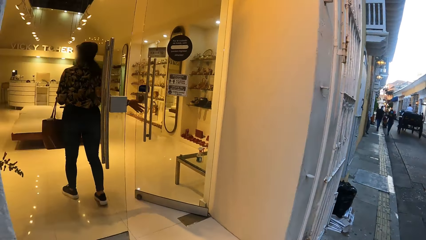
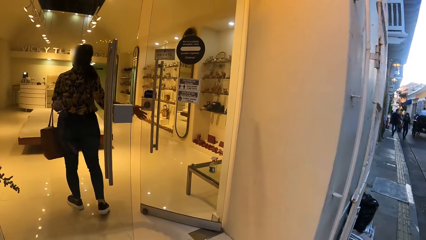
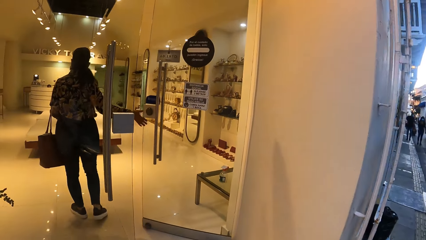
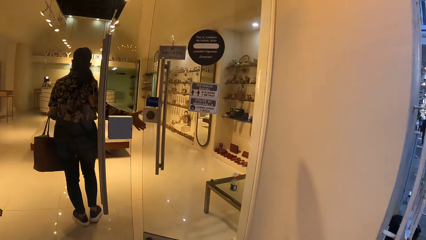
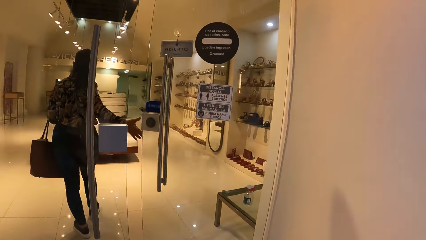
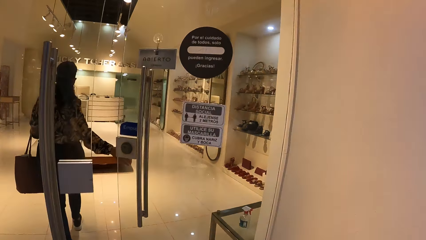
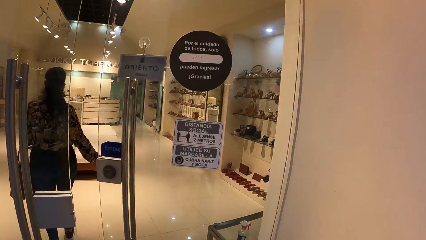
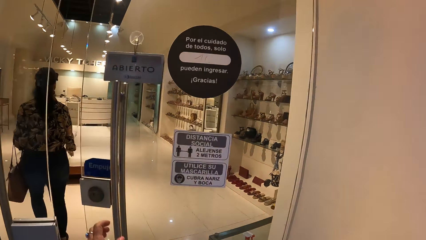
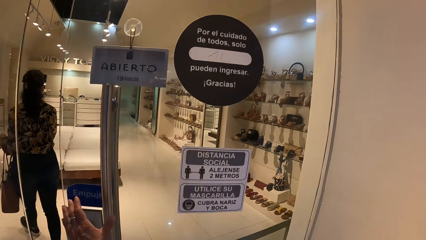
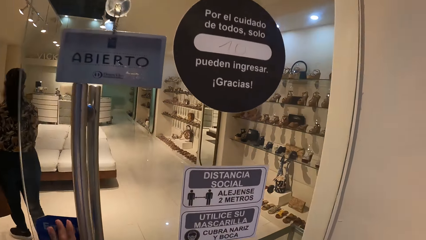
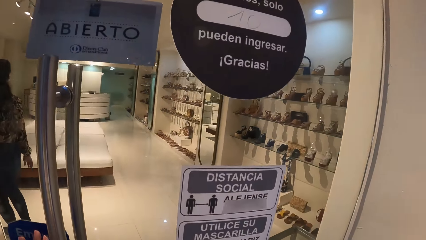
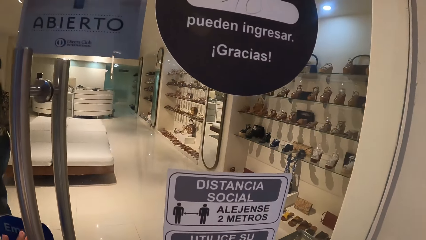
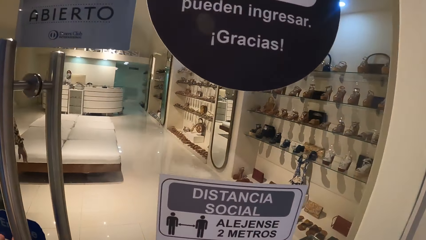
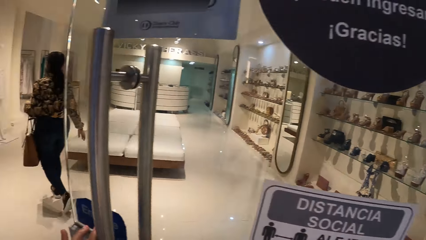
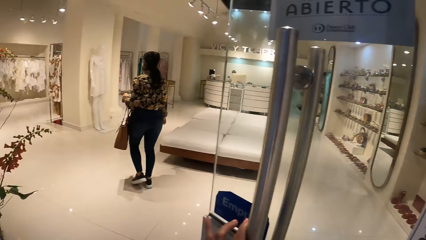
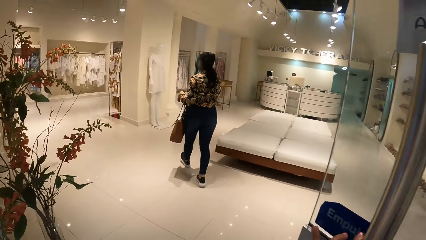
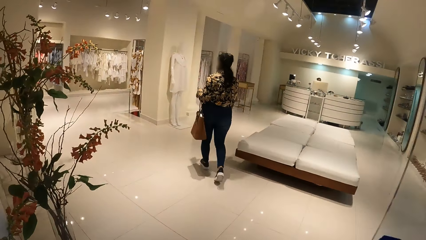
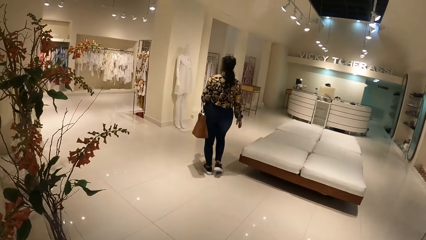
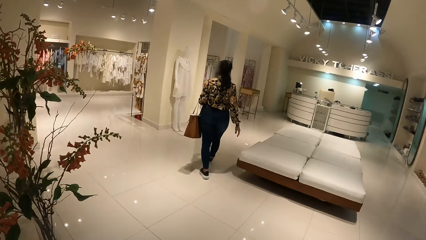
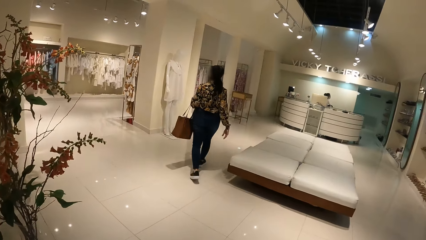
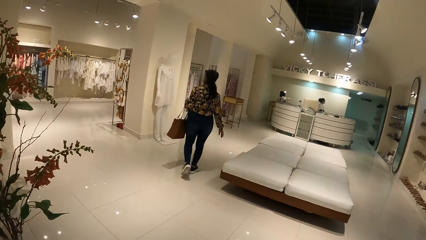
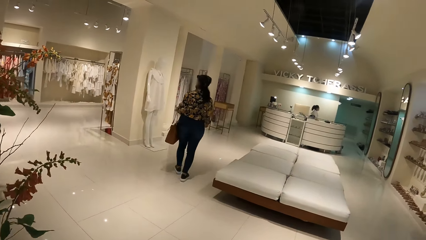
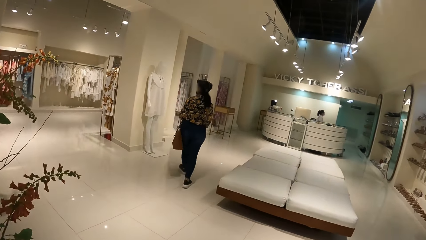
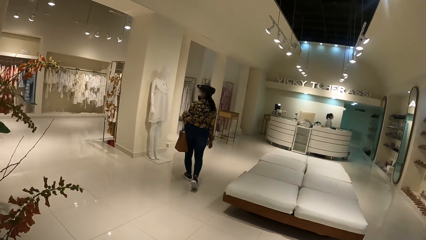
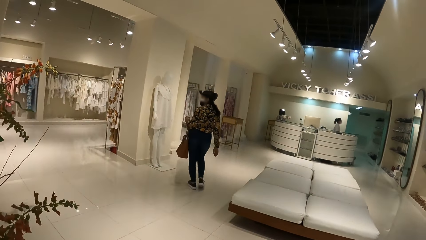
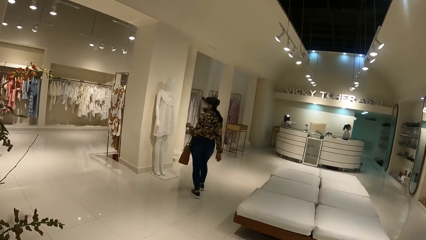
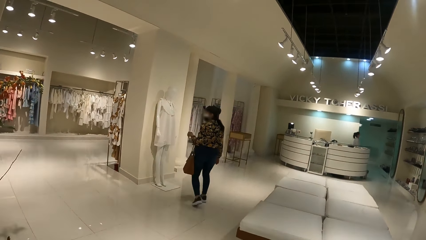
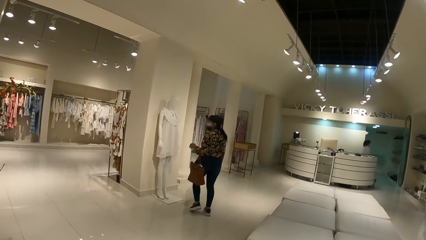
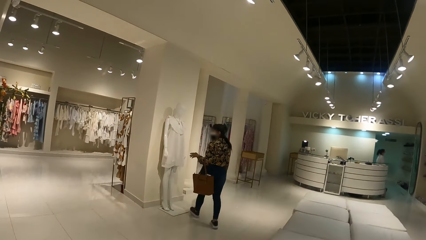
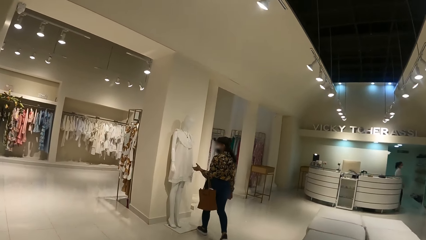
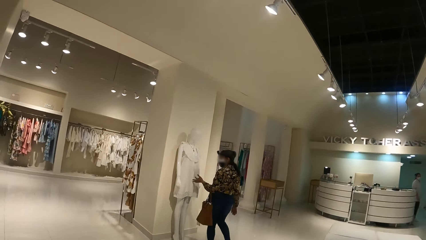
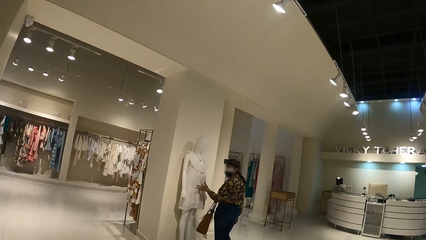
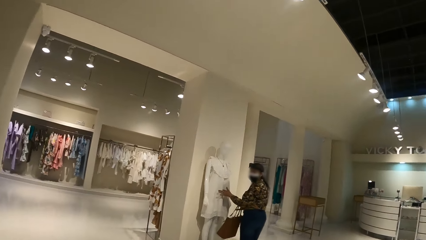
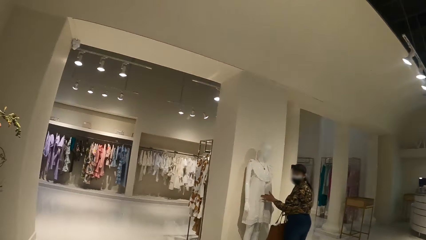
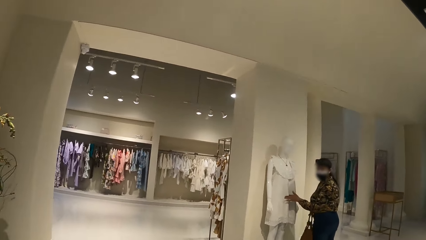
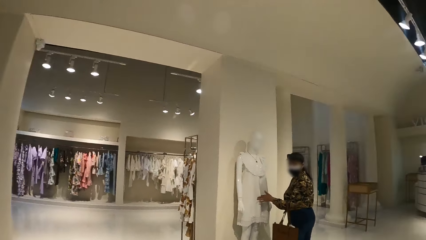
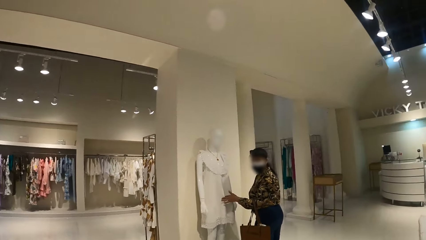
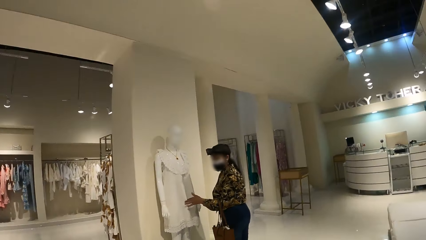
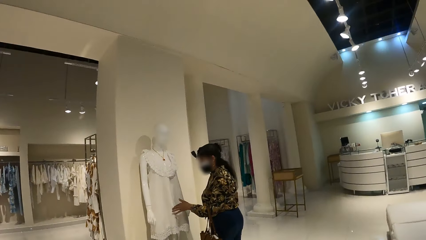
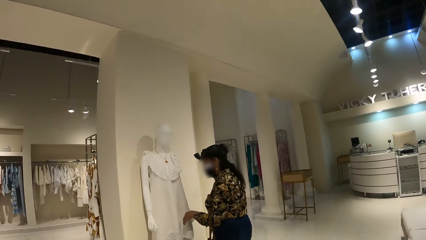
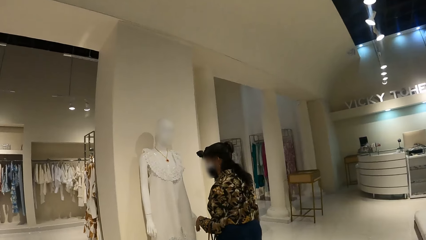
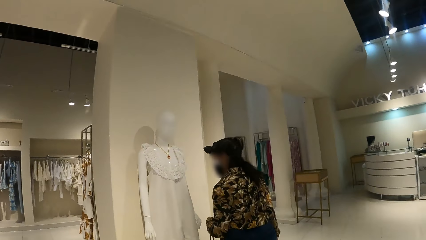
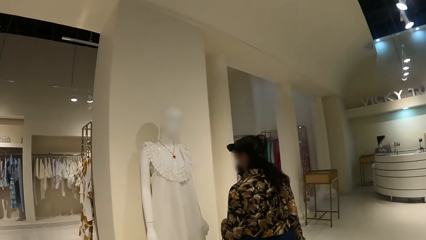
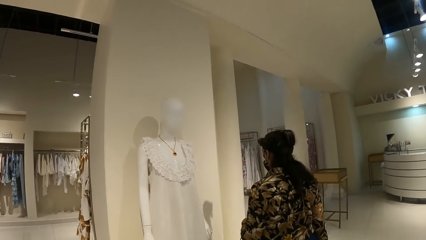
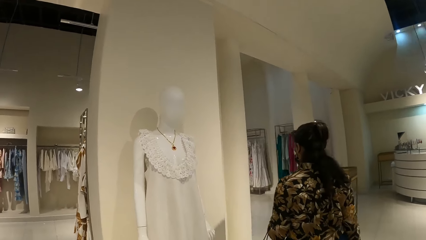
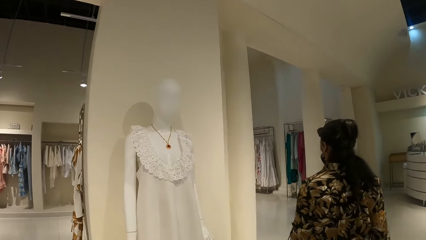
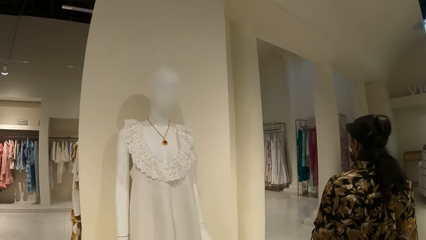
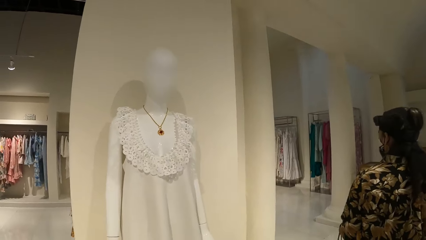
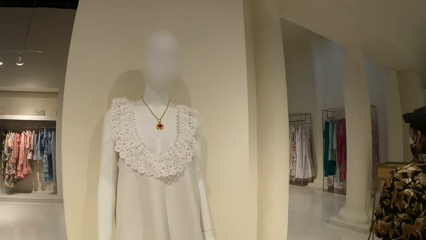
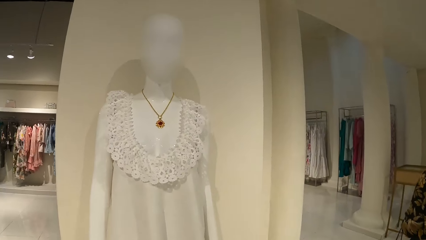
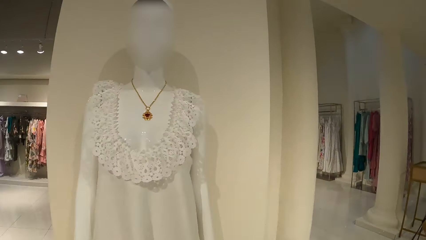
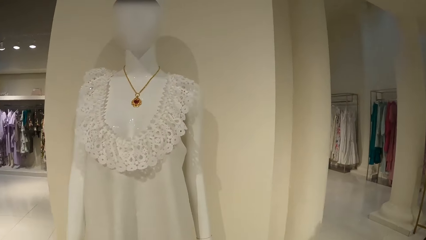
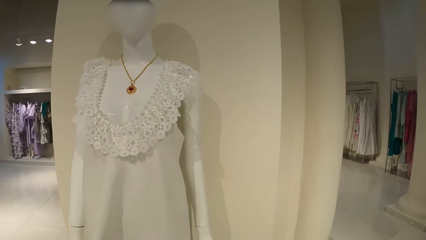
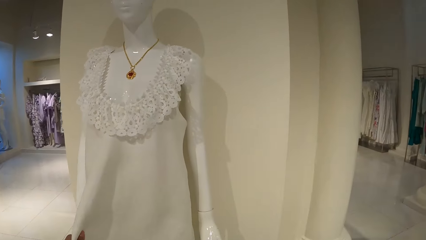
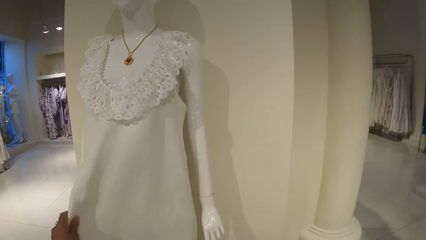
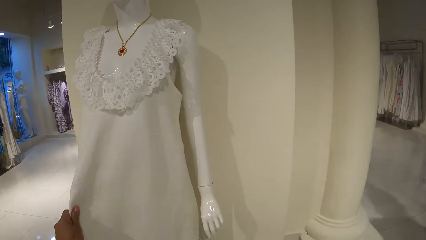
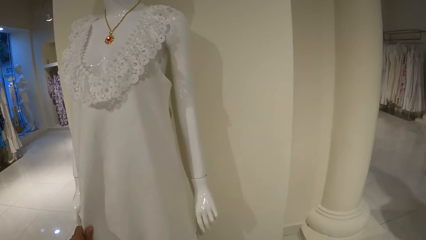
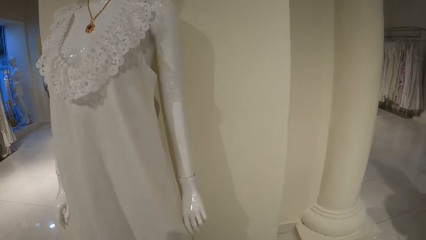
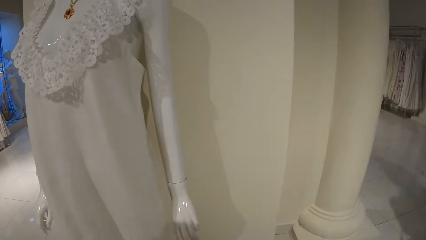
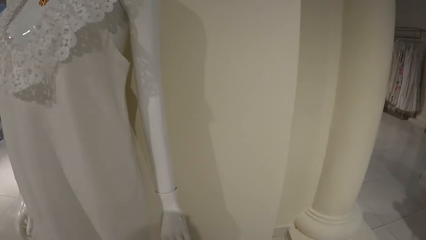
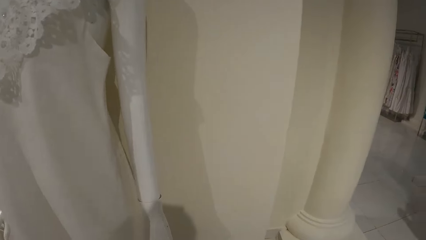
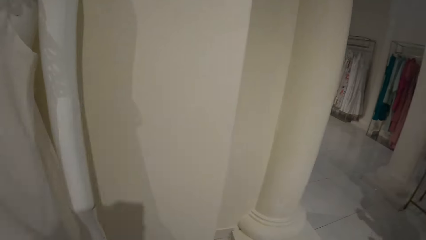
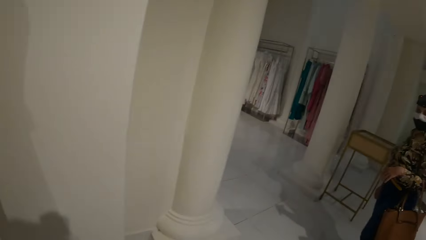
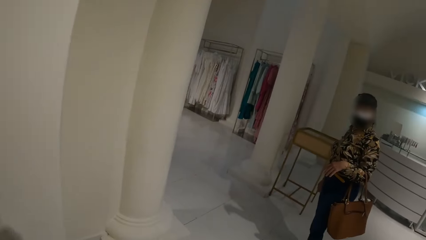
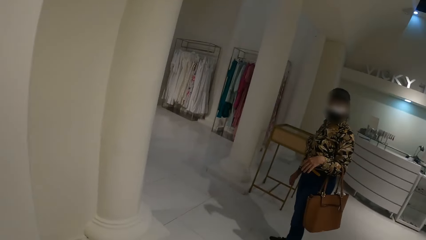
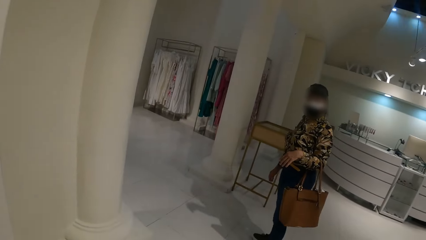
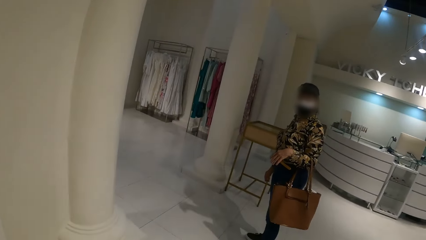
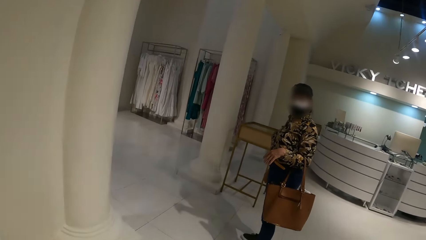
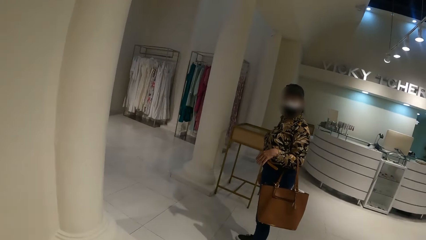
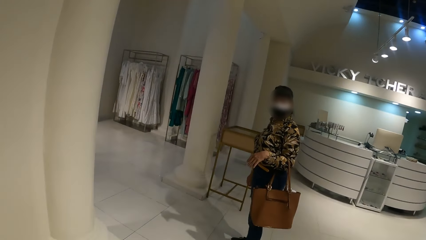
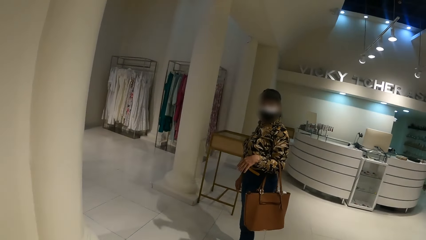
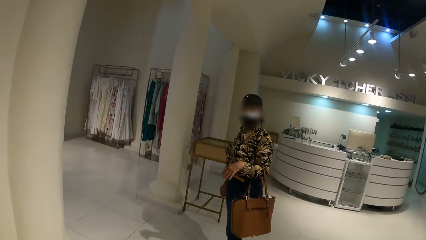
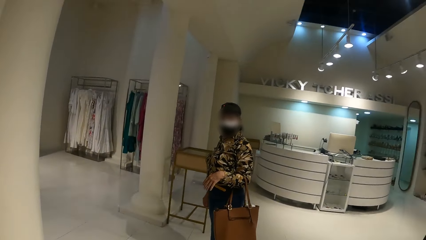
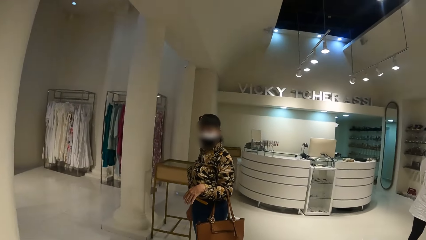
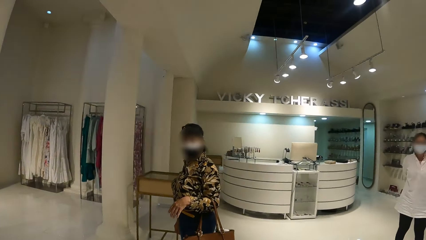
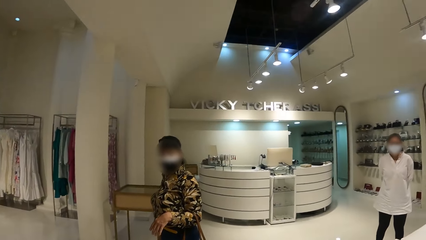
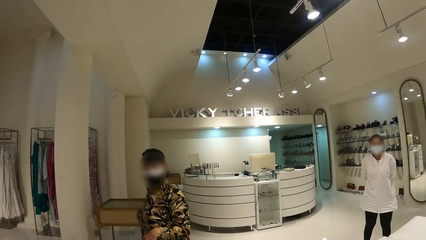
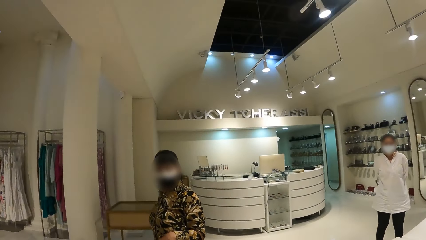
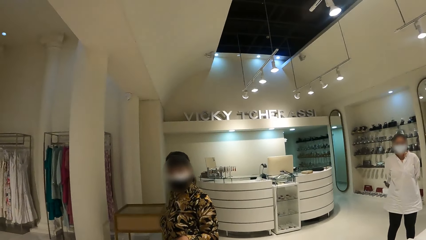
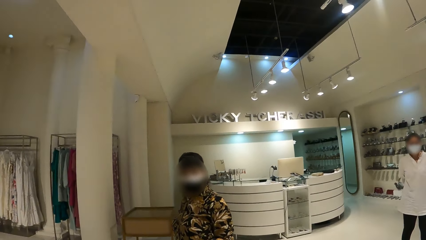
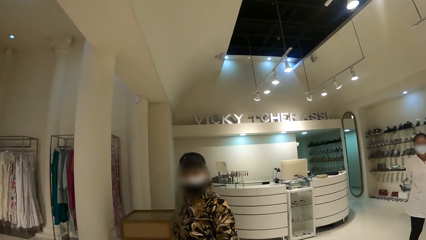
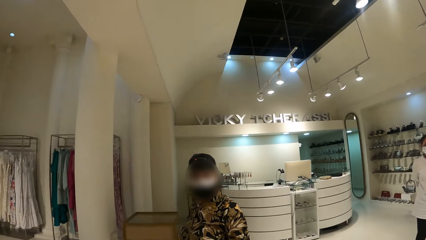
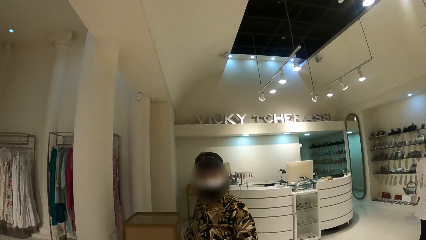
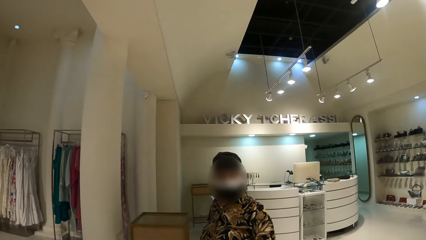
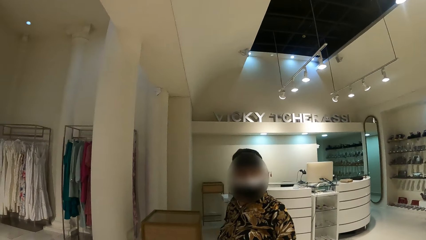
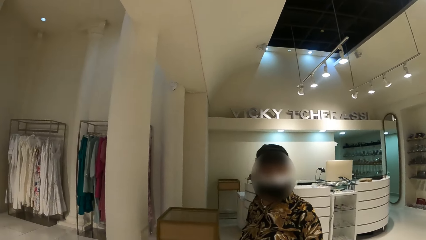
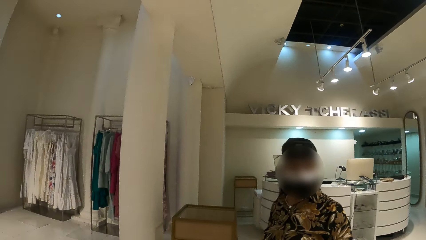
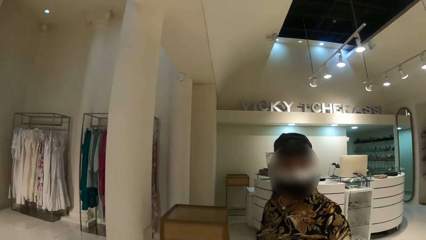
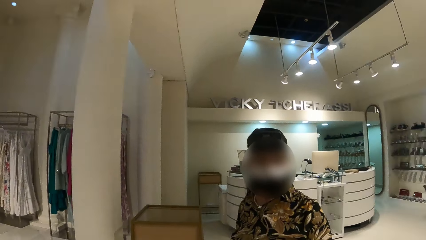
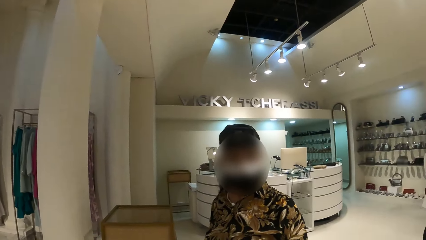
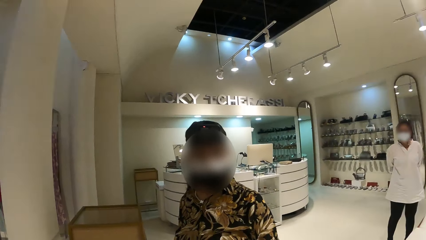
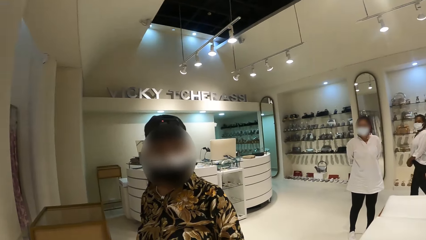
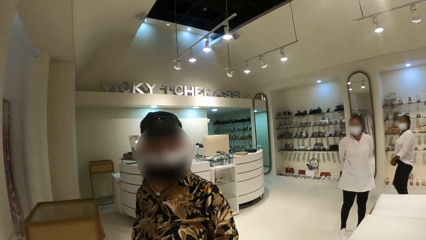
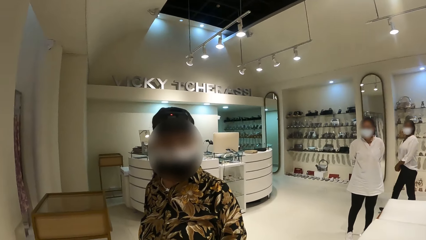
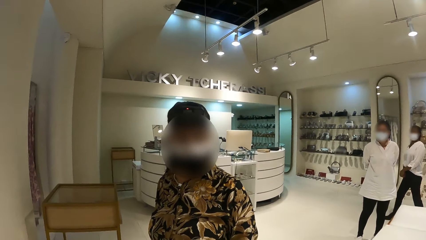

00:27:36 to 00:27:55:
A lady enters the building. The camera wearer enters the building. The lady walks in the building. The camera wearer looks around and walks in the building. They look at the lady. They look at the dress. They walk around. They look around the shop. They look at the lady.
